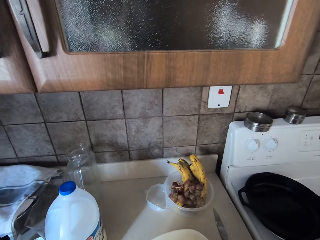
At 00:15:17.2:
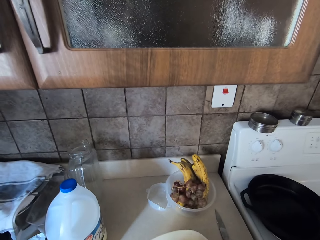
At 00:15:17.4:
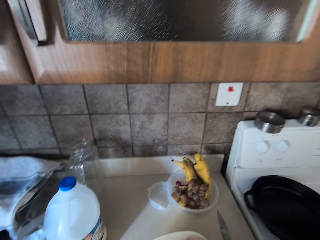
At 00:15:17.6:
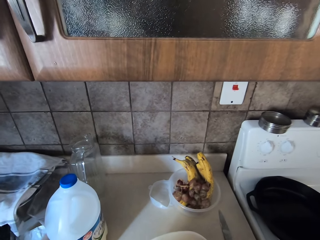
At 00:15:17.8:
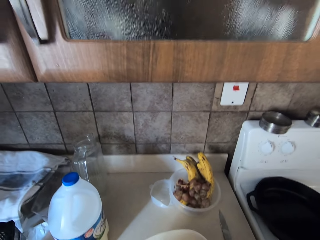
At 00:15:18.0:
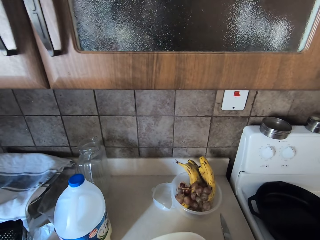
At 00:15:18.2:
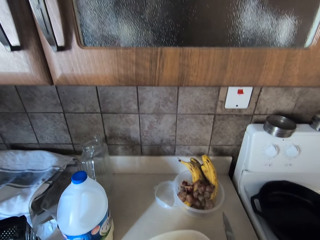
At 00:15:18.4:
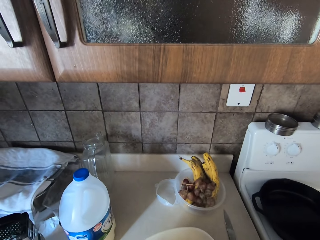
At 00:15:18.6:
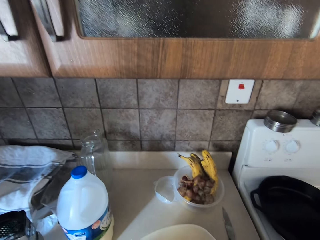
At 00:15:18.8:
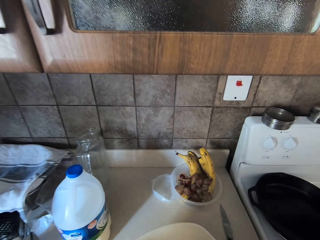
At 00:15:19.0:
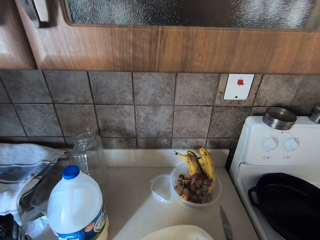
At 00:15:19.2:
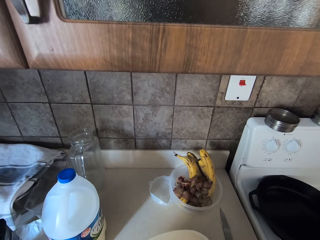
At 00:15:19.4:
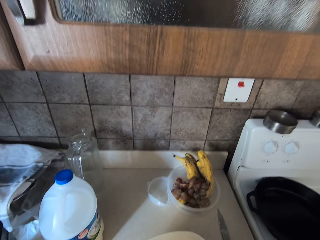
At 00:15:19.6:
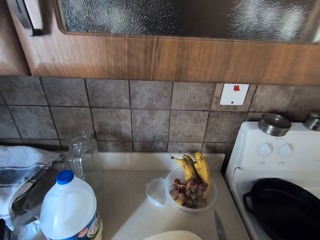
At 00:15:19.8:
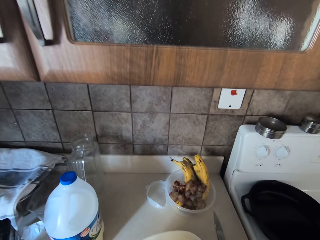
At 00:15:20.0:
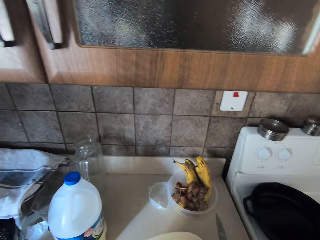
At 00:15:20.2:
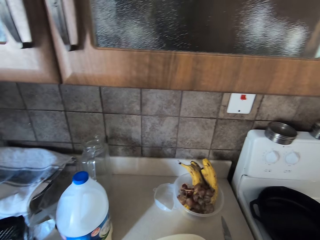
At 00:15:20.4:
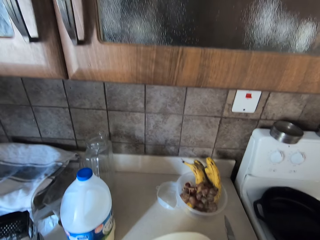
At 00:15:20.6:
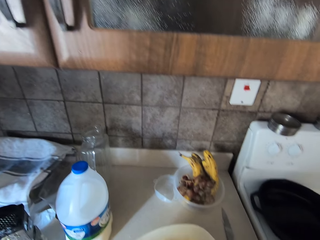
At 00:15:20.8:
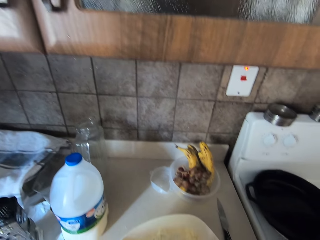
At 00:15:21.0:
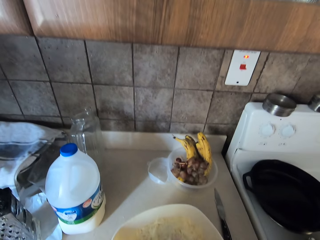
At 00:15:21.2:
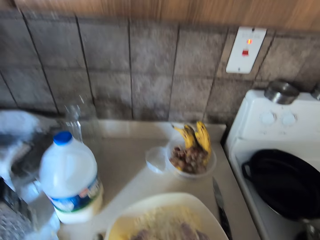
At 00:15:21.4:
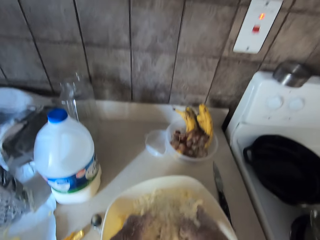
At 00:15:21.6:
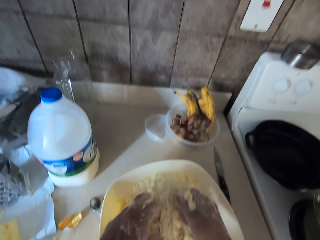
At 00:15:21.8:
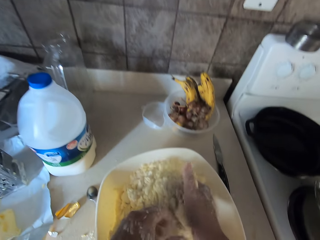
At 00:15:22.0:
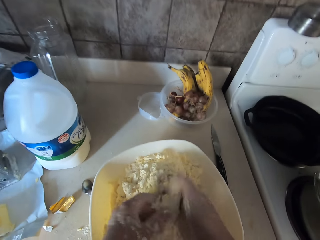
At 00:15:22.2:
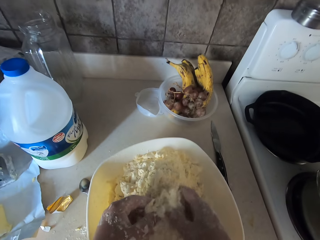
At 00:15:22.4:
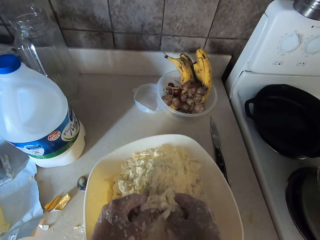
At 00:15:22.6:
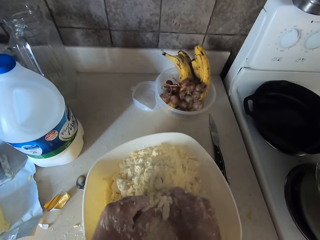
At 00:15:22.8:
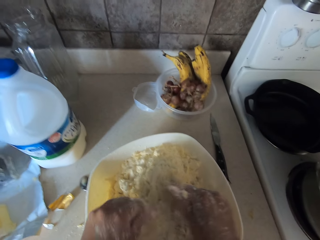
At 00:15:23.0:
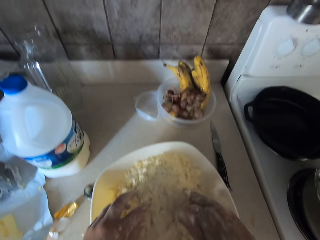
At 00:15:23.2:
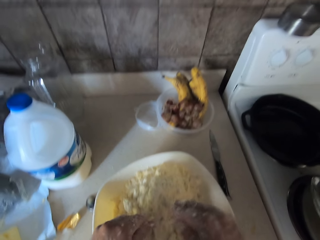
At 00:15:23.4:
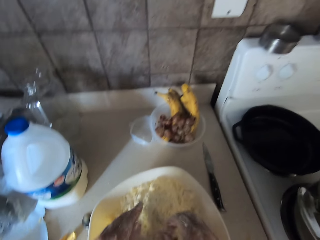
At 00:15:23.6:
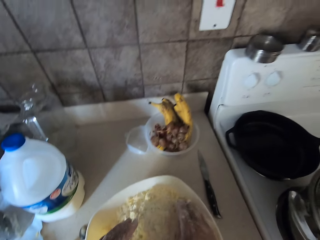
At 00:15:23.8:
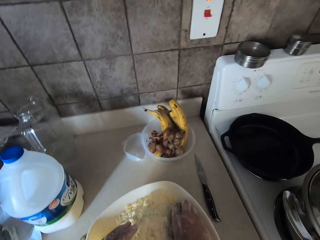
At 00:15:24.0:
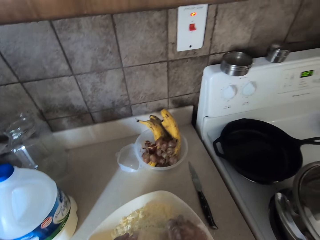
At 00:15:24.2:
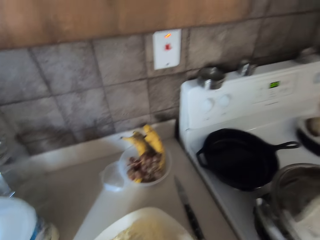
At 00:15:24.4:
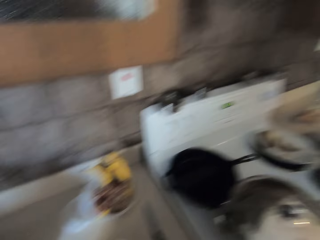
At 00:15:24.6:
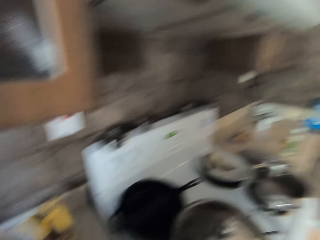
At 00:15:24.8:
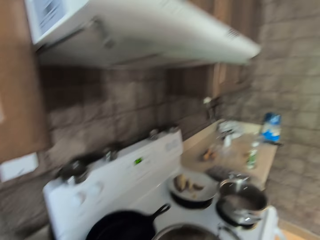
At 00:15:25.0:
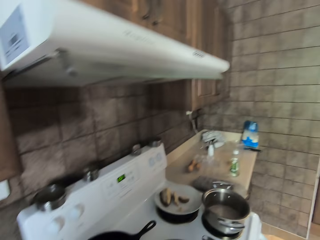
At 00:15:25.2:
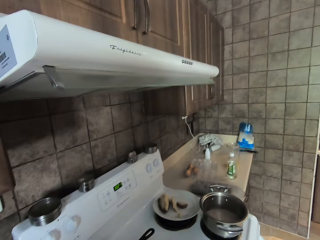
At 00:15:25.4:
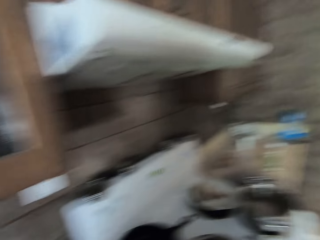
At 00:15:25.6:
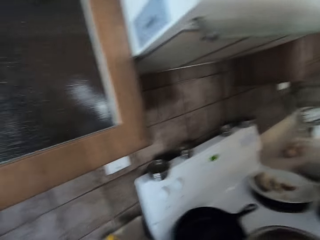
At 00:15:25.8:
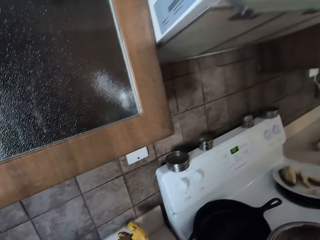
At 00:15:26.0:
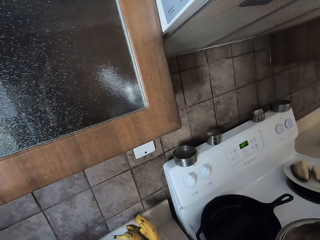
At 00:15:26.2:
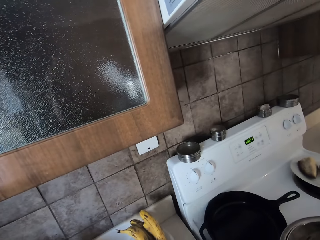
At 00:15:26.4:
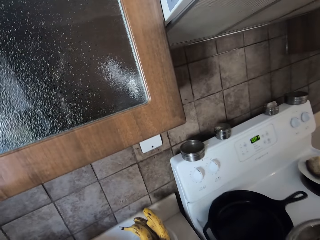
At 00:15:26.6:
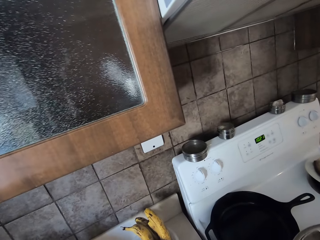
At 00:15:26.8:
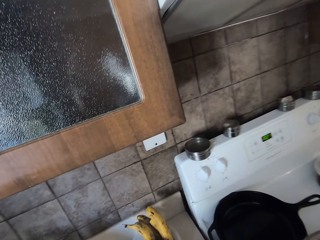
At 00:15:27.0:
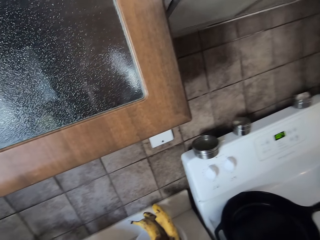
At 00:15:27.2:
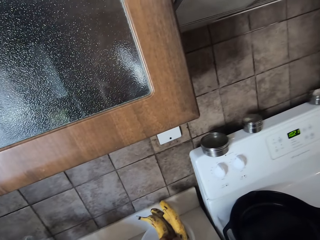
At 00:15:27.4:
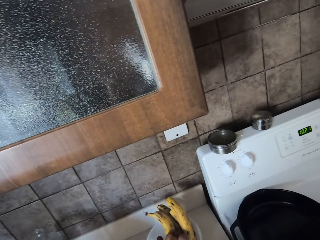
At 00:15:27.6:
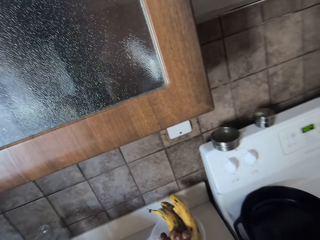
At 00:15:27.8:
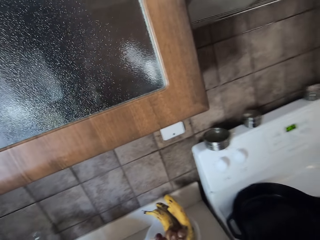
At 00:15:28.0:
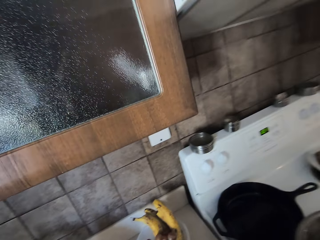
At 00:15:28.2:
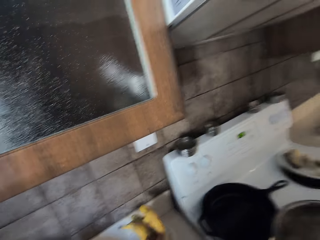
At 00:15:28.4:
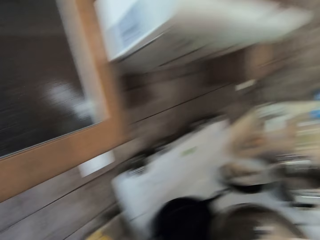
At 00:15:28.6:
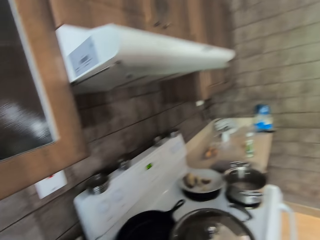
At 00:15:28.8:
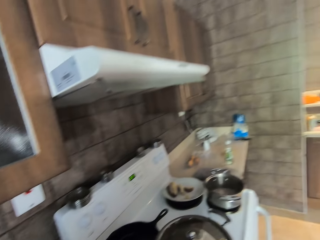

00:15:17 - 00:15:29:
The camera wearer looks at the bowl. They mix the ingredients in the bowl with both hands. They move around.

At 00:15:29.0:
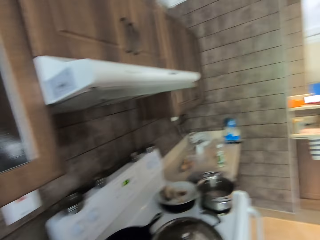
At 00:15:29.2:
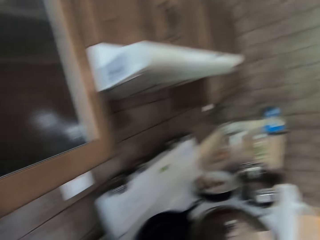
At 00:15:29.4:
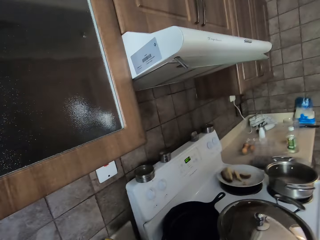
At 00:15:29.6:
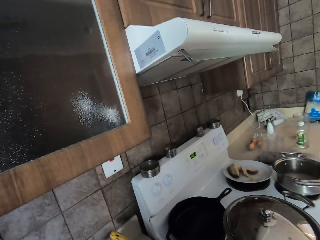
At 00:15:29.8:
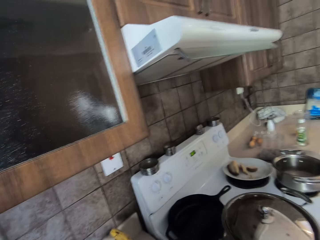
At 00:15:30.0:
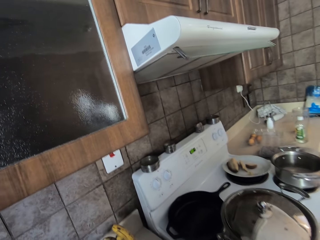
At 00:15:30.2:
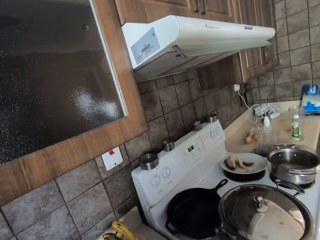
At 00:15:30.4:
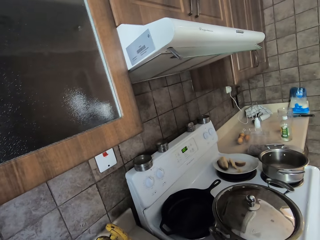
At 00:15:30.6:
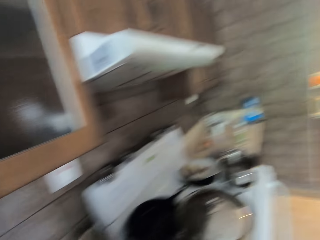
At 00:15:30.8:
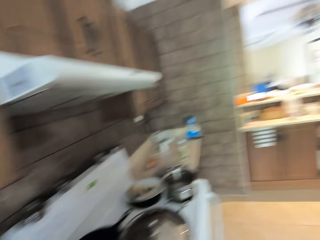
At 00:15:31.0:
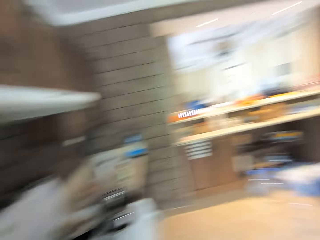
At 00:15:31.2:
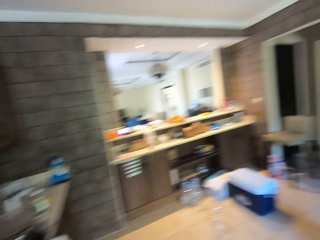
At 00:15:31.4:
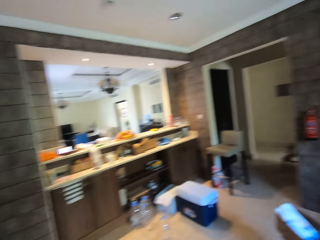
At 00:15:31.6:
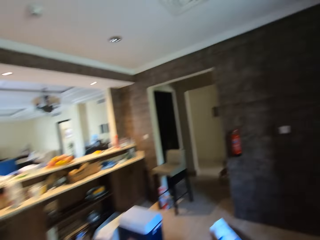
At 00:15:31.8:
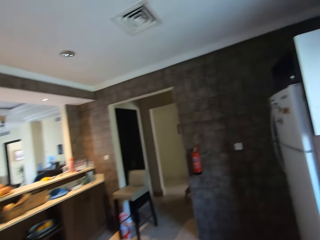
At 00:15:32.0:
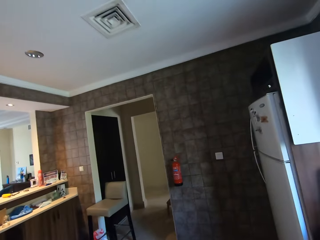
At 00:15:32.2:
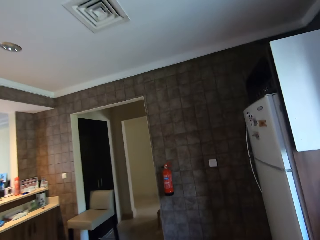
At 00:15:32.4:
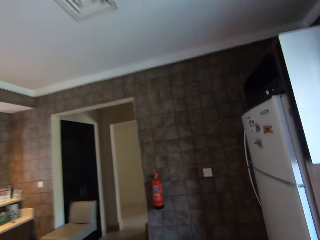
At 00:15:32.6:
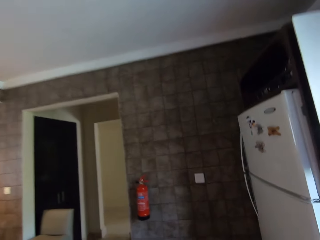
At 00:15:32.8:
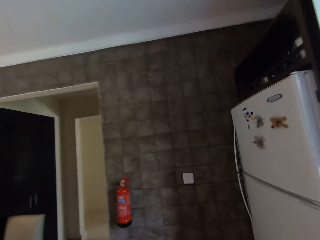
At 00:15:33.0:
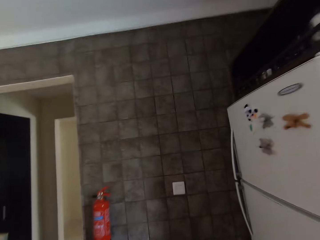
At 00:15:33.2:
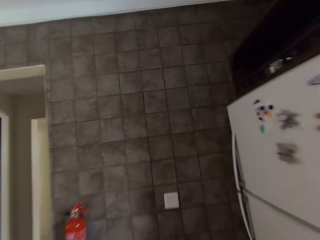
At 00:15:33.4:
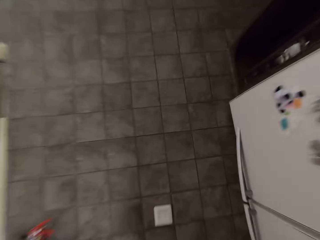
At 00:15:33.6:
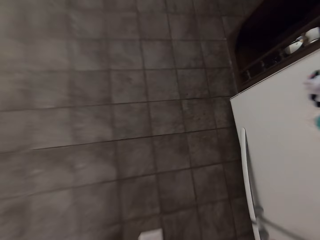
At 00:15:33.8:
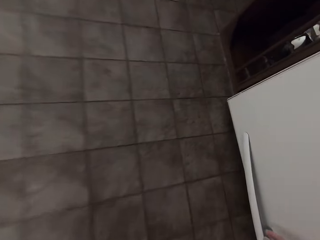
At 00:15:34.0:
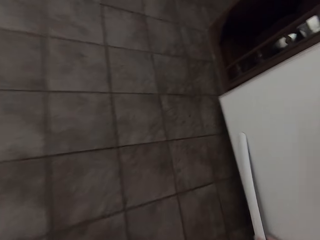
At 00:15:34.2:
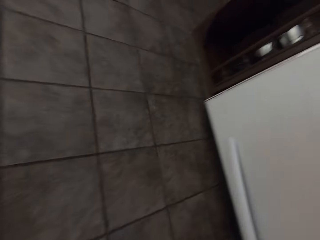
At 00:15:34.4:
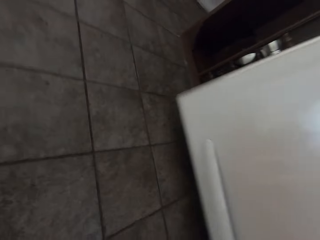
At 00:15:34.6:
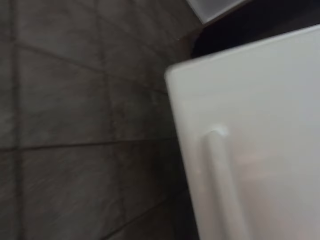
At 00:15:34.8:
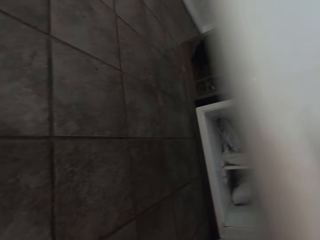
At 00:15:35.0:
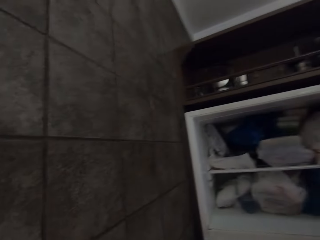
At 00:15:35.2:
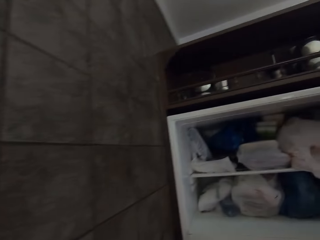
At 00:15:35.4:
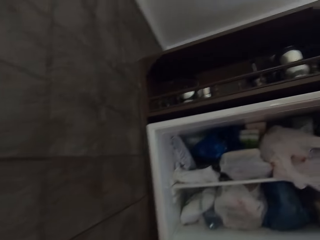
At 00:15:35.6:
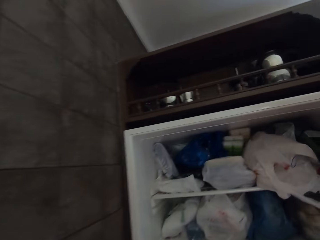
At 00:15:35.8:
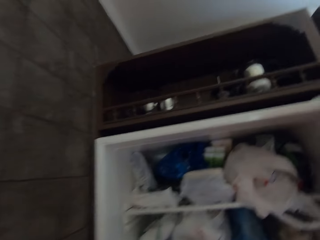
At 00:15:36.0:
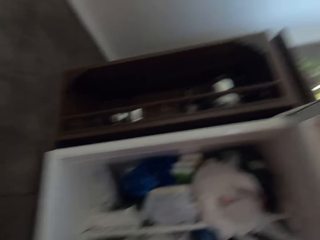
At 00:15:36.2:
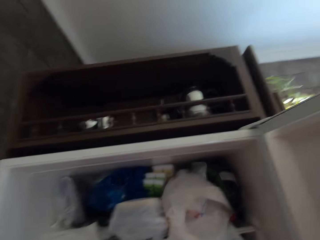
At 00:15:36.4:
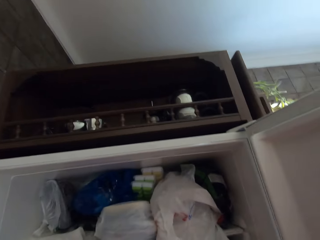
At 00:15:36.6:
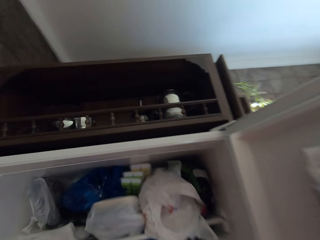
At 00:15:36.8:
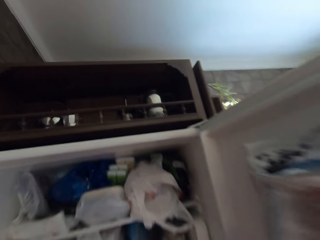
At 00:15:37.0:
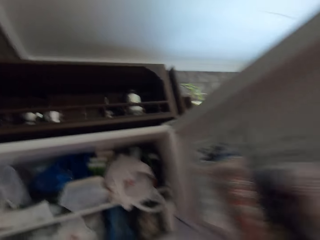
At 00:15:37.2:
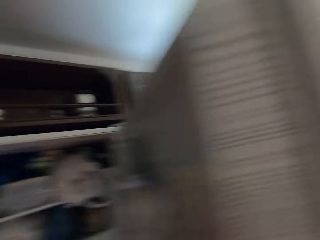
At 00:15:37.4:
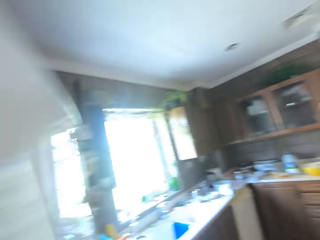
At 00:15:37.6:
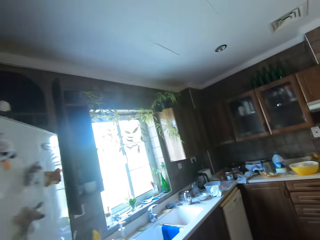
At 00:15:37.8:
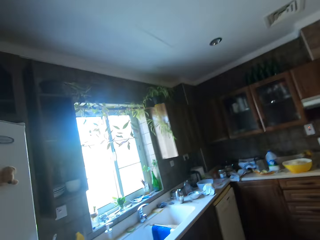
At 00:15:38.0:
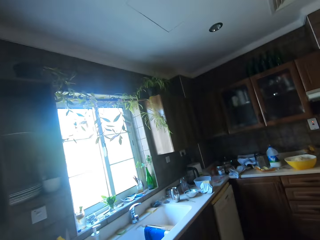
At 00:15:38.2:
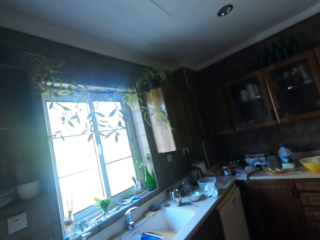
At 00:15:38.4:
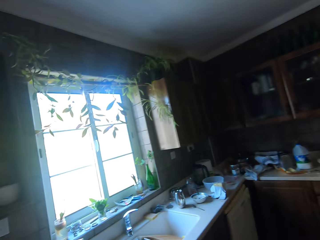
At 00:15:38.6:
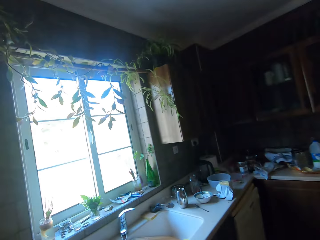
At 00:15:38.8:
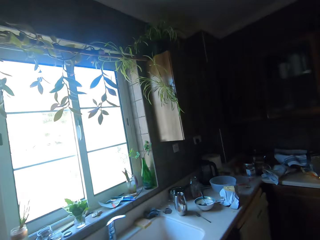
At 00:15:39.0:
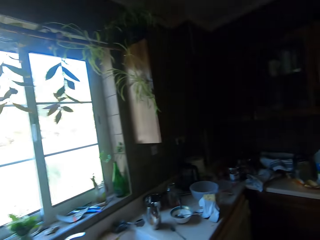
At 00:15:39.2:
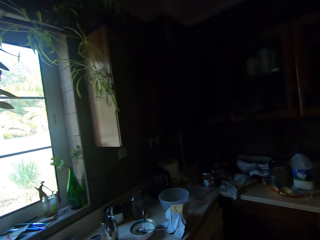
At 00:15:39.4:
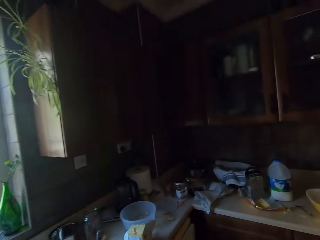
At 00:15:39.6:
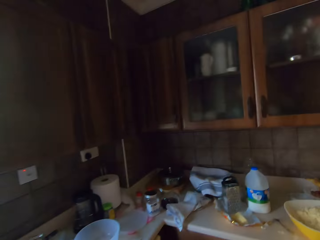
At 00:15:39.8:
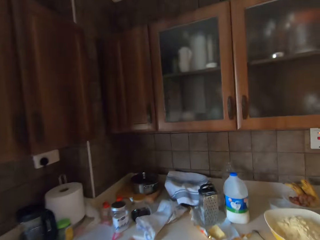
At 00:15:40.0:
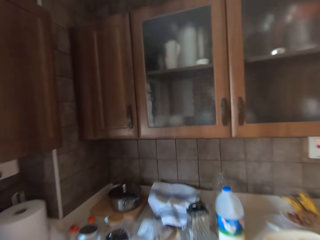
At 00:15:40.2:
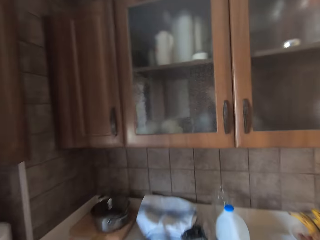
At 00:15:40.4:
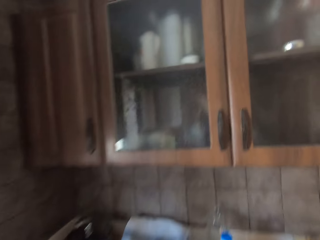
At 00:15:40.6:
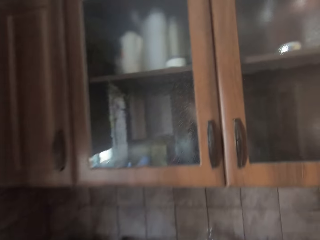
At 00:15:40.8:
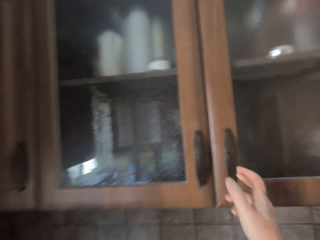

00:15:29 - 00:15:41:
The camera wearer turns back. They walk towards a fridge. They open the upper fridge door. They pick up something. They close the upper fridge door. They walk towards the sink. They walk to the cupboard.
